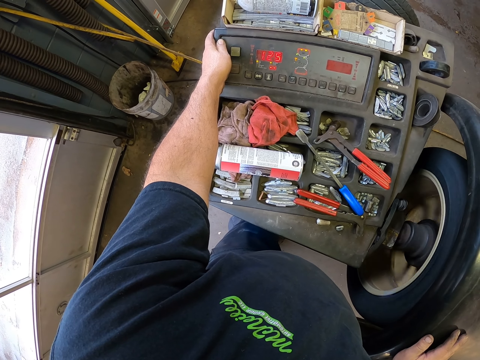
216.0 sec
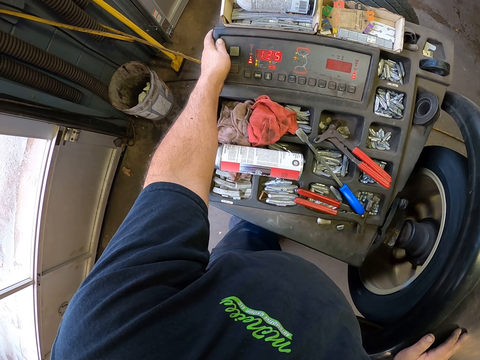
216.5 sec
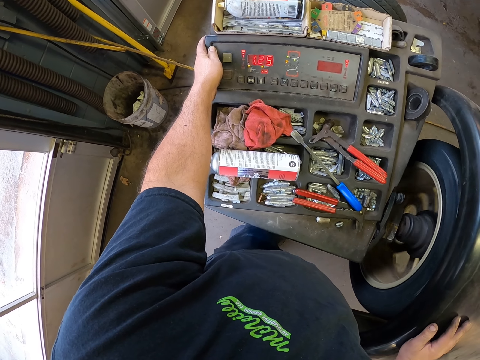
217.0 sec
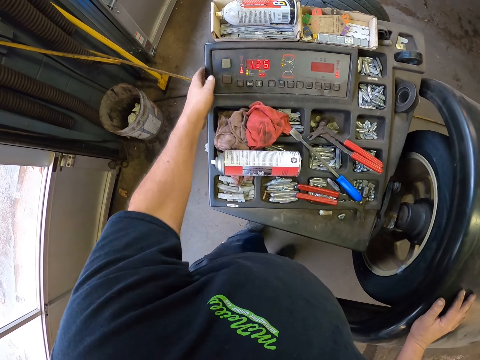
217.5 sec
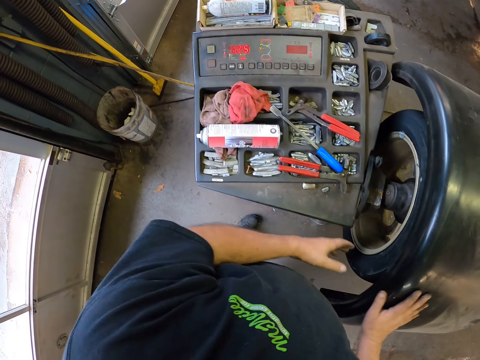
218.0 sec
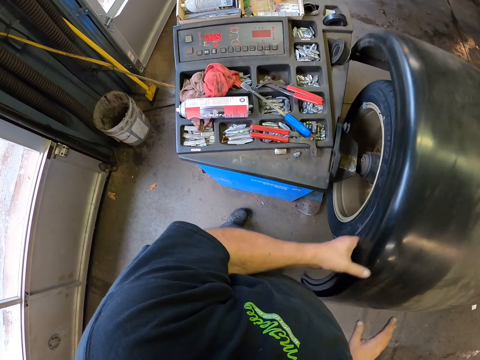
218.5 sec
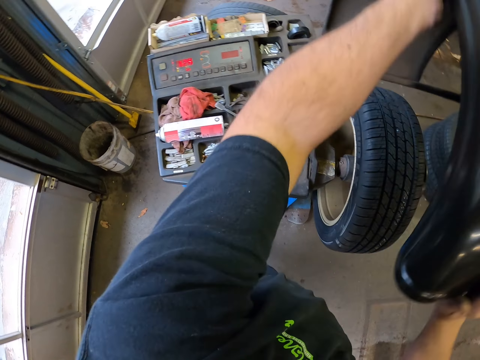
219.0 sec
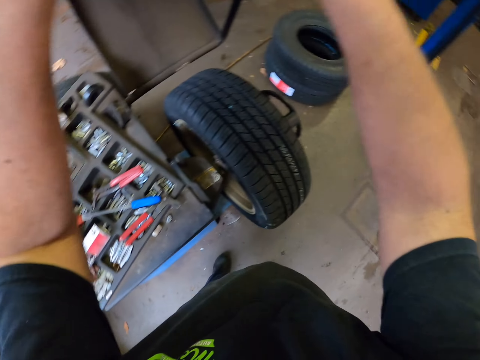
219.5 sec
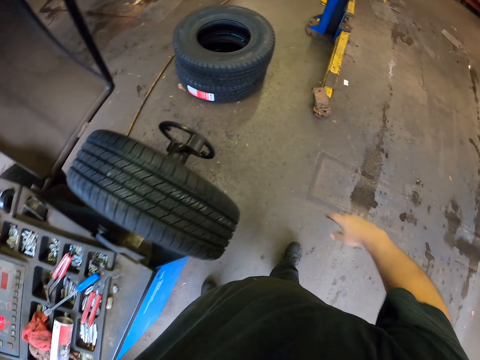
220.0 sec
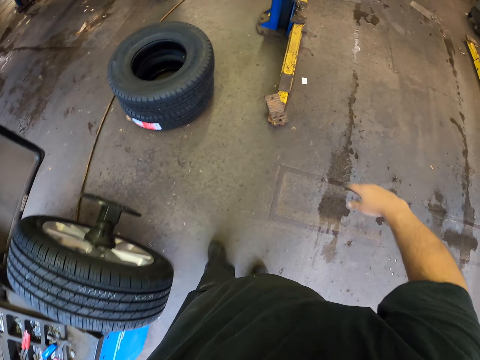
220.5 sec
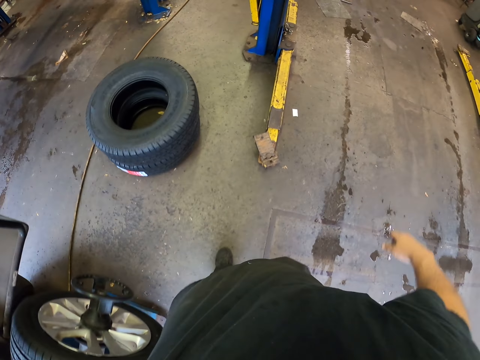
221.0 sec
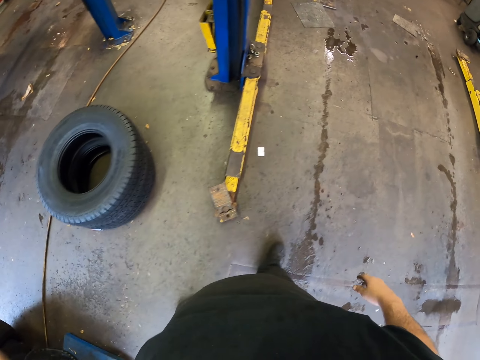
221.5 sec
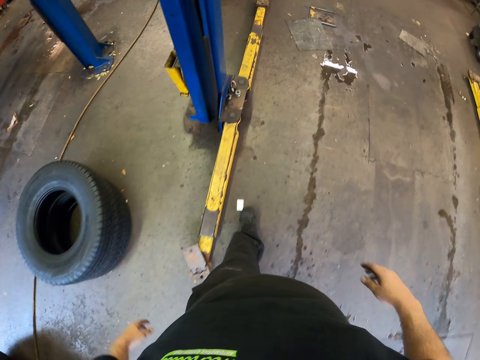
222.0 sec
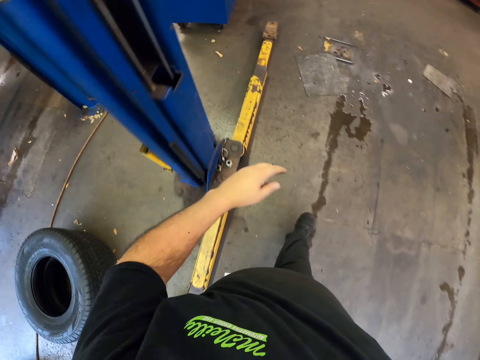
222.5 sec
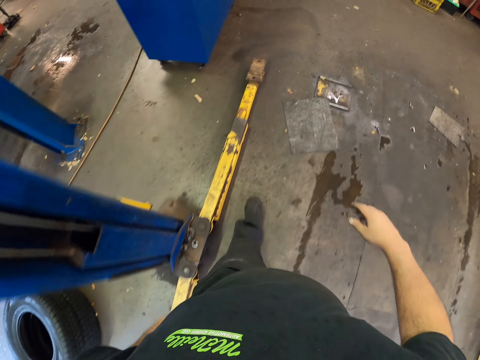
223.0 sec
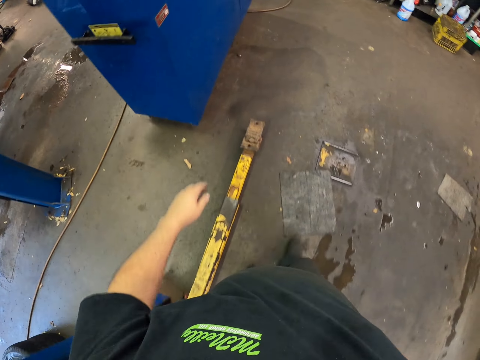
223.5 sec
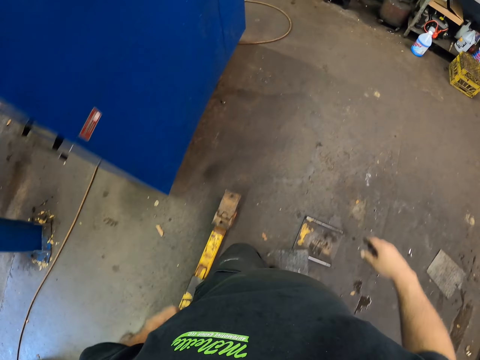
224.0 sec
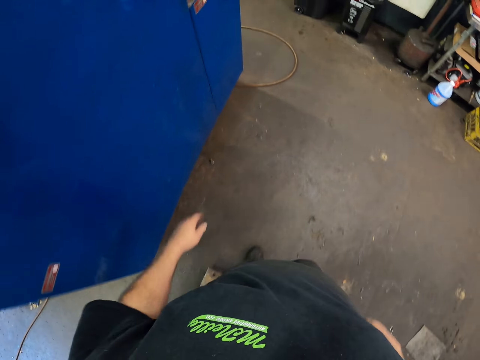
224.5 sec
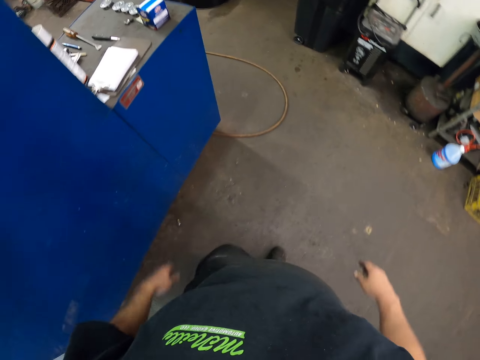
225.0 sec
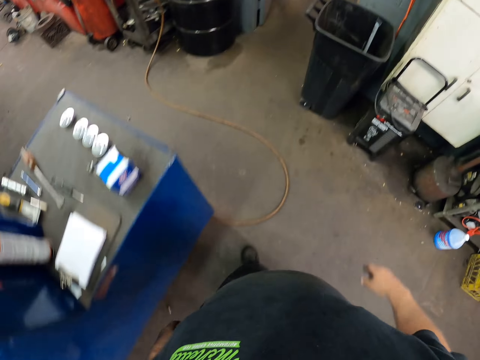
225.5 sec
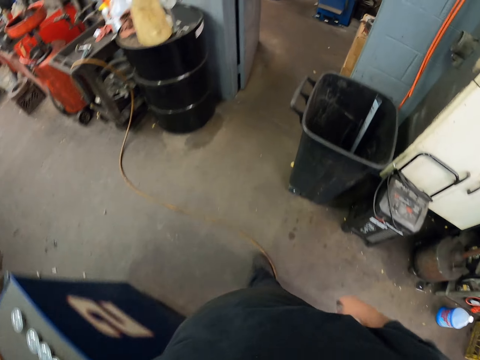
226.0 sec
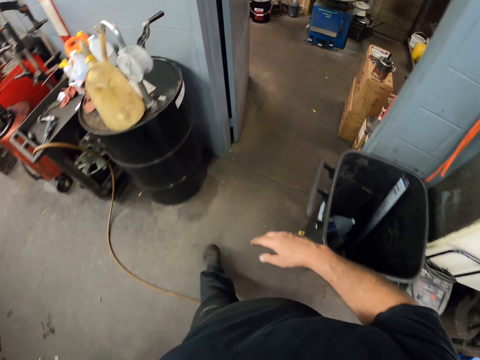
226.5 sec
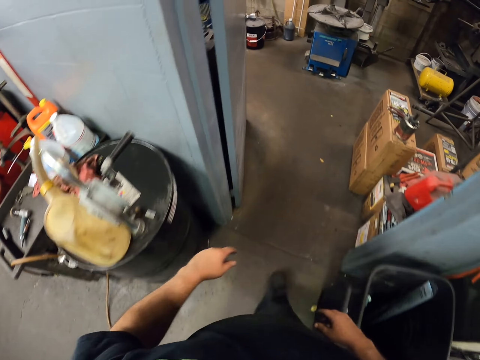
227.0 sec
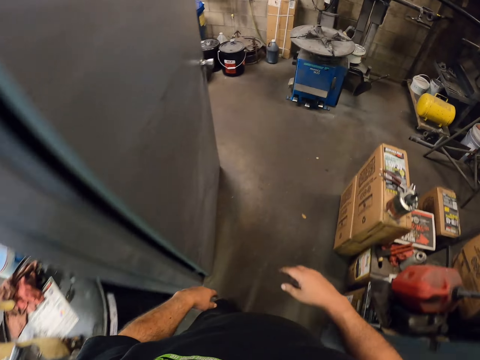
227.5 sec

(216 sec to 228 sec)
The camera wearer lifts the wheel cover with hands. They walk around the garage.

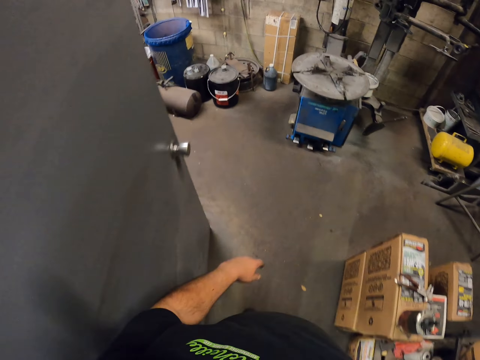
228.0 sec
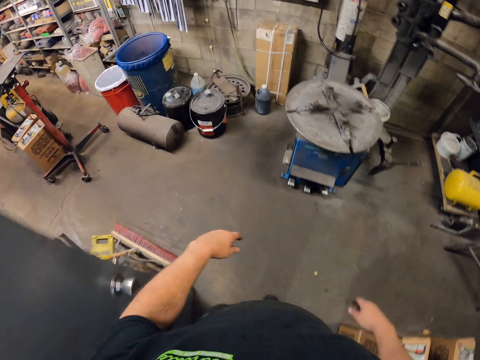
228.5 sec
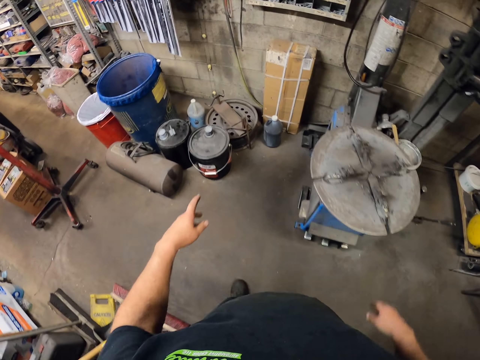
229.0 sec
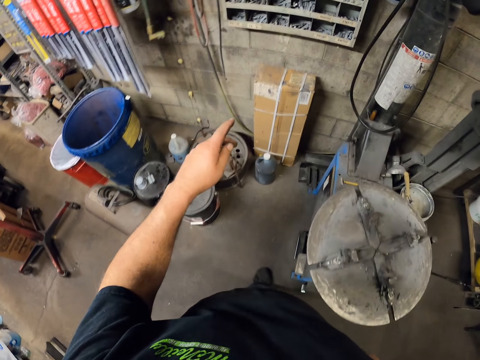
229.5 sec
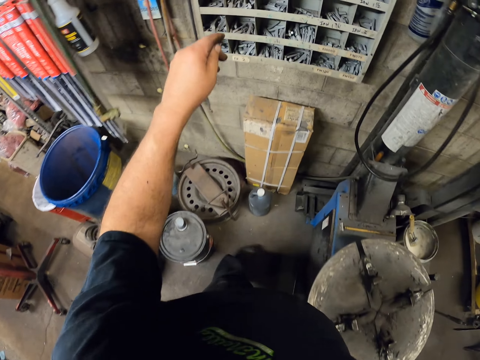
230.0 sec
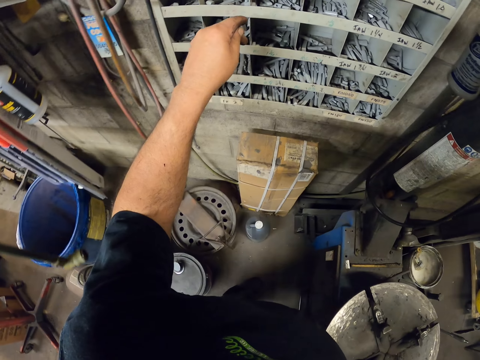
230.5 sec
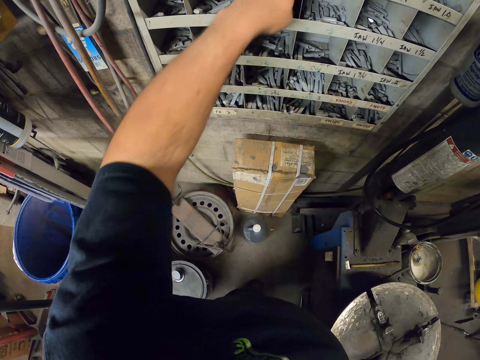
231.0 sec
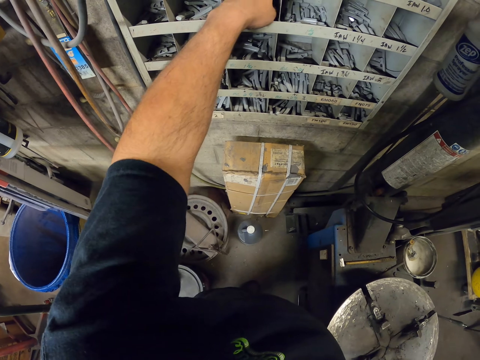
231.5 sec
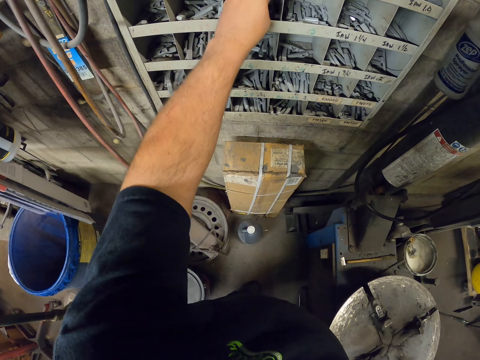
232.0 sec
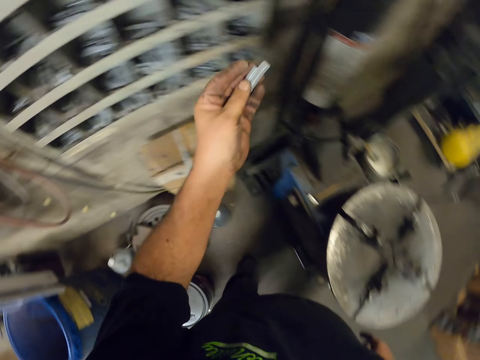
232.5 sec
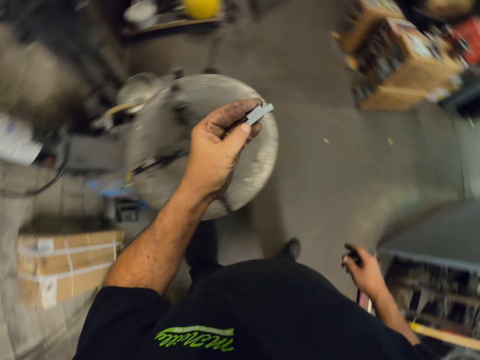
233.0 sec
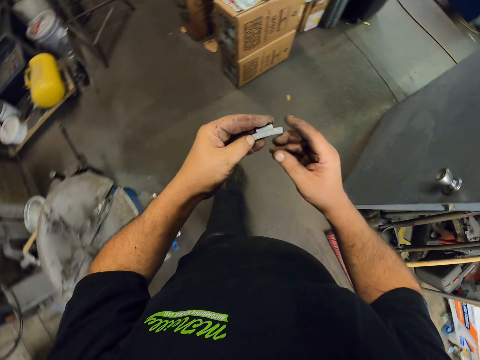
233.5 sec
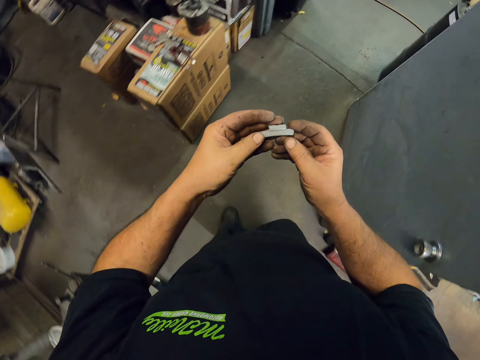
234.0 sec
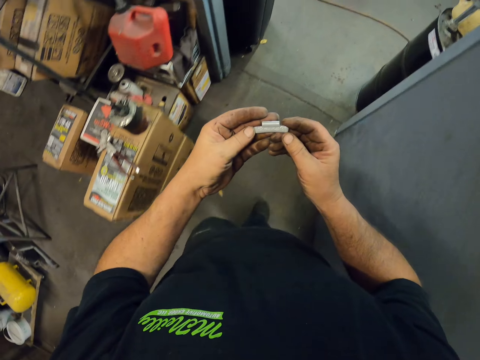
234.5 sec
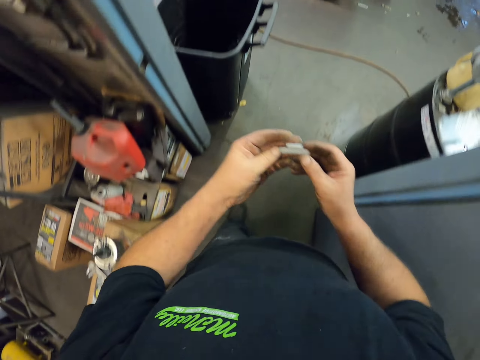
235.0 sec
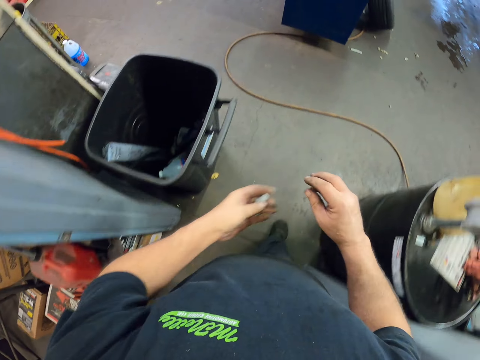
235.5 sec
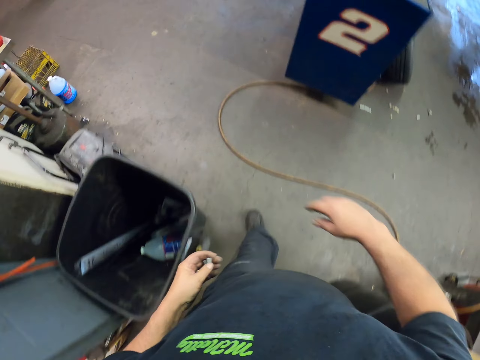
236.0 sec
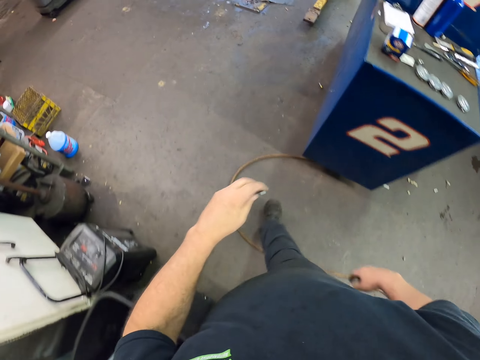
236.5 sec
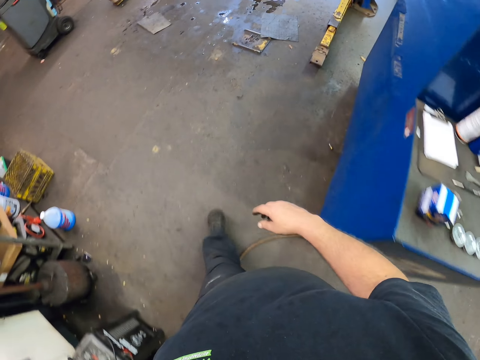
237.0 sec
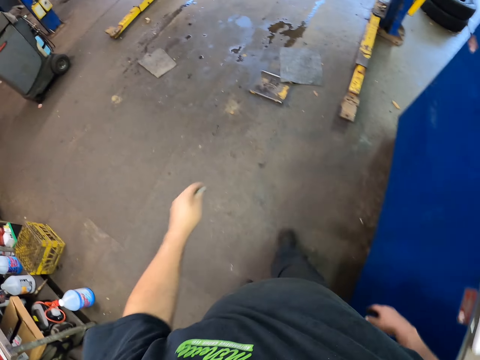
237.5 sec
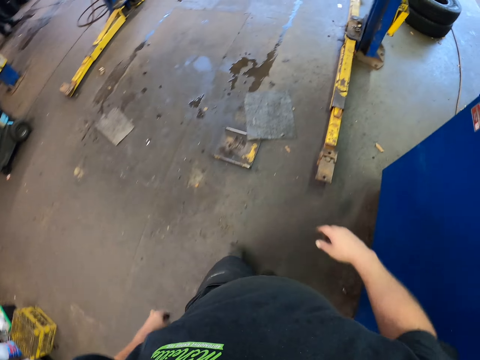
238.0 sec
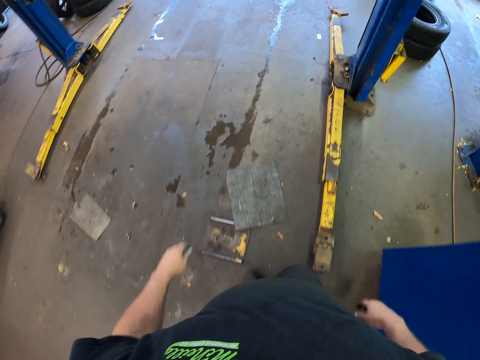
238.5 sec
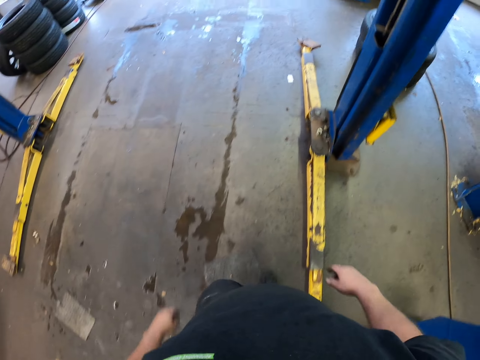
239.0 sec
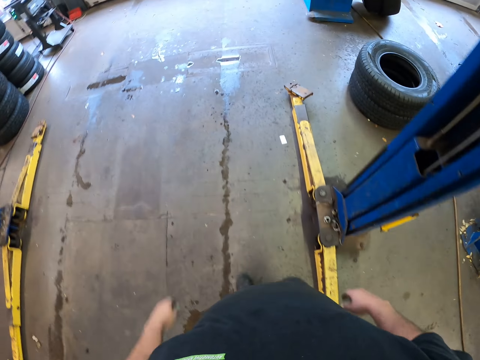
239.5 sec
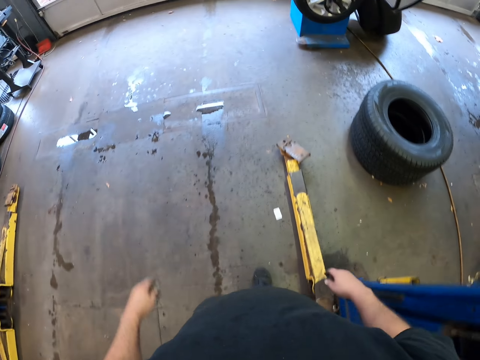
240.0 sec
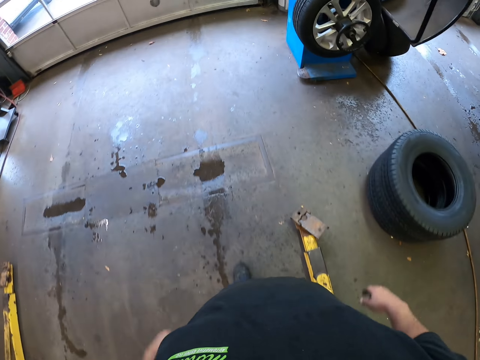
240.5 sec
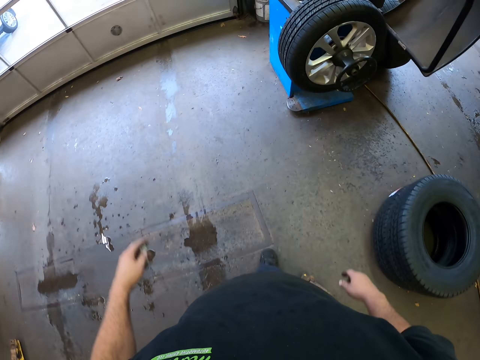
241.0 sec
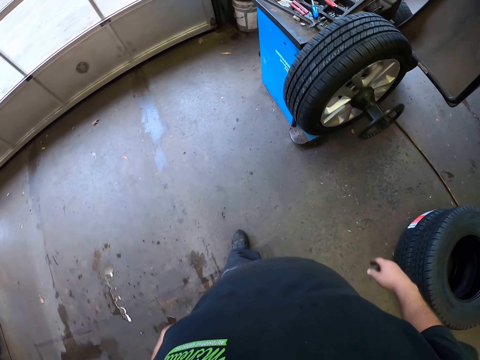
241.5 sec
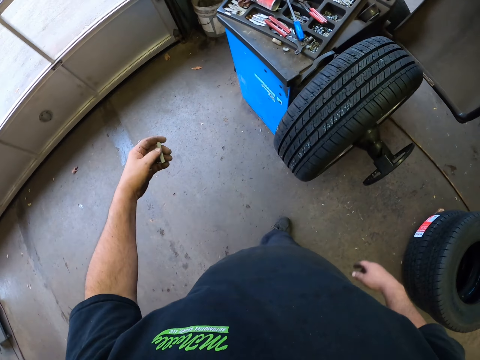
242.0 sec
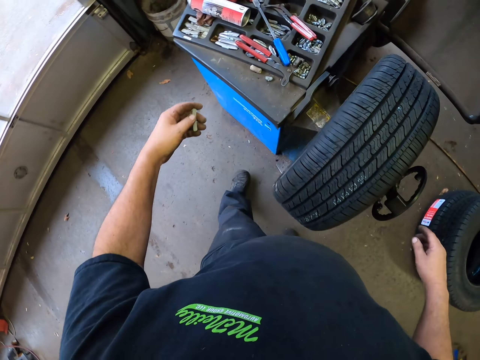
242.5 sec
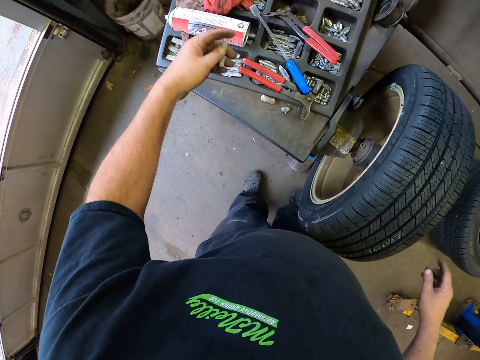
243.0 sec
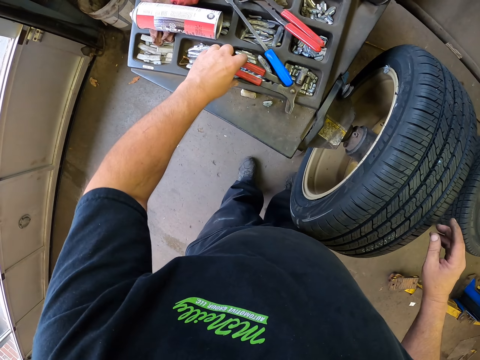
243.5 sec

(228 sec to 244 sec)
The camera wearer picks a wheel pin from the shelf. They walk around the garage. They hold the wheel pin with both hands. They place the wheel pin on the other hand. They walk around the garage.
